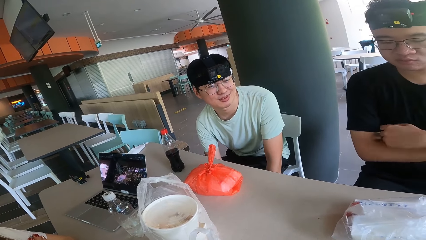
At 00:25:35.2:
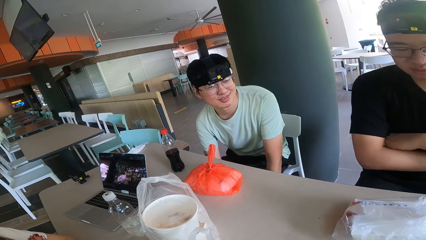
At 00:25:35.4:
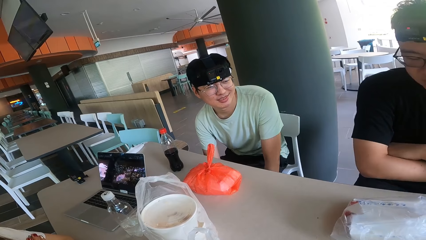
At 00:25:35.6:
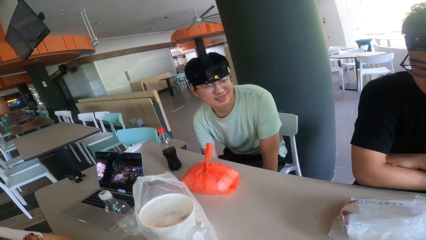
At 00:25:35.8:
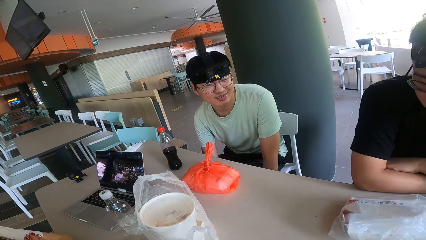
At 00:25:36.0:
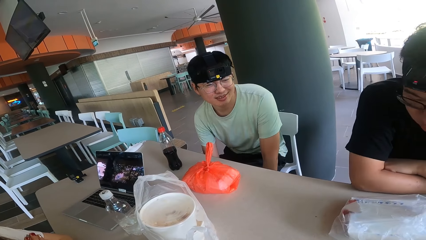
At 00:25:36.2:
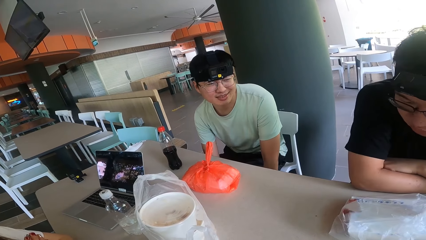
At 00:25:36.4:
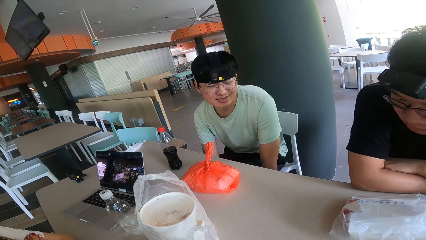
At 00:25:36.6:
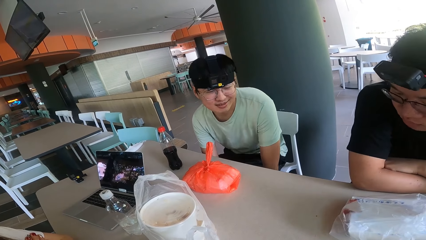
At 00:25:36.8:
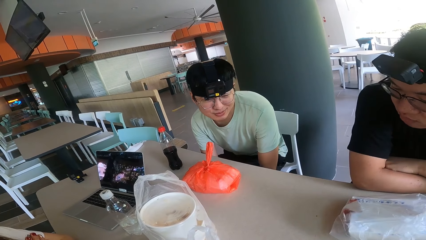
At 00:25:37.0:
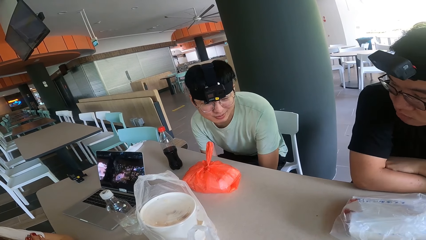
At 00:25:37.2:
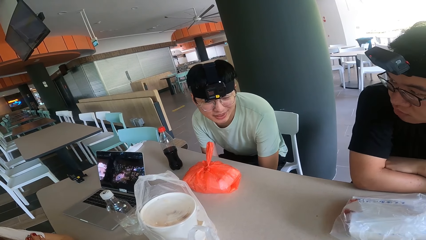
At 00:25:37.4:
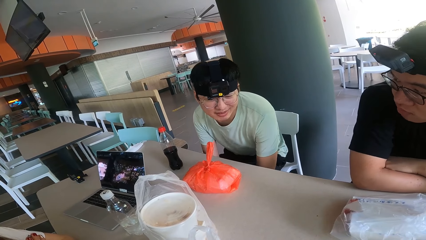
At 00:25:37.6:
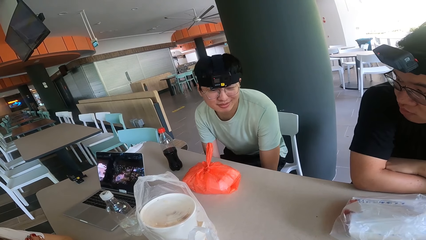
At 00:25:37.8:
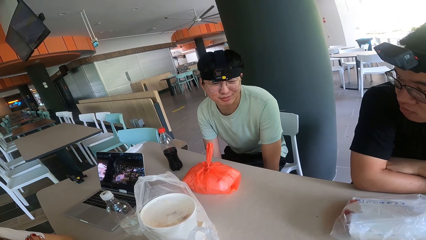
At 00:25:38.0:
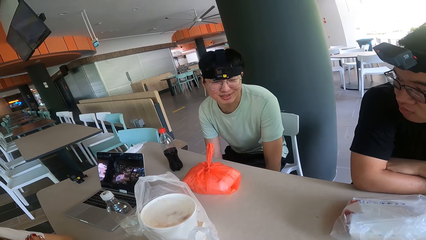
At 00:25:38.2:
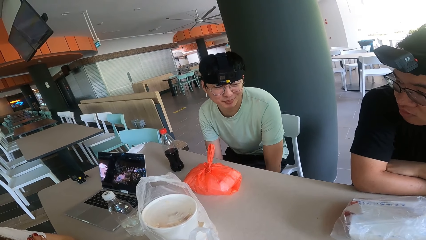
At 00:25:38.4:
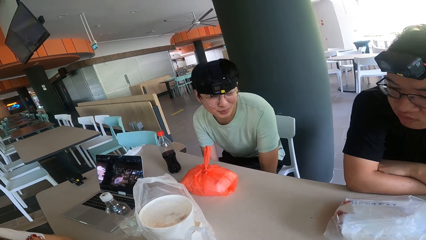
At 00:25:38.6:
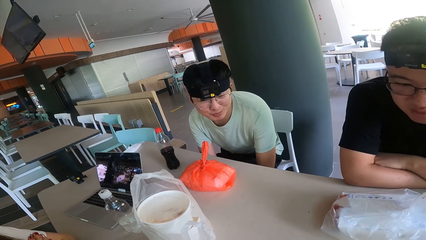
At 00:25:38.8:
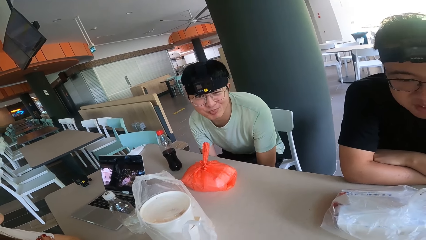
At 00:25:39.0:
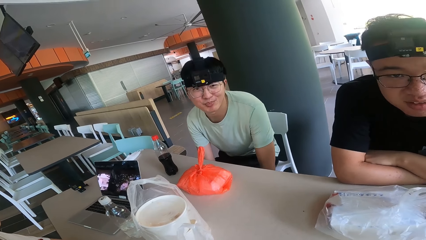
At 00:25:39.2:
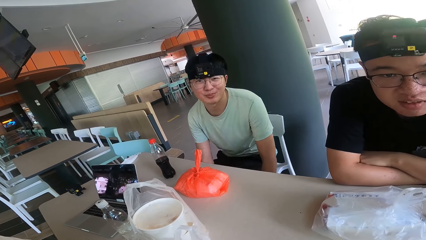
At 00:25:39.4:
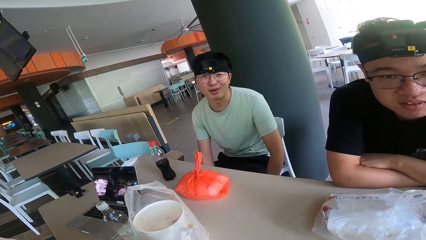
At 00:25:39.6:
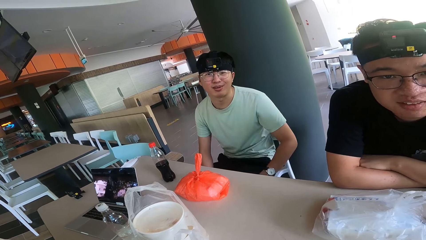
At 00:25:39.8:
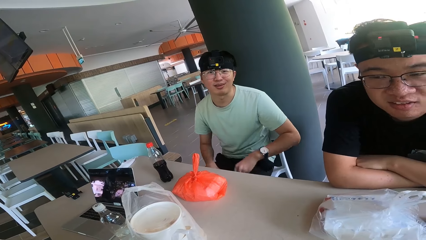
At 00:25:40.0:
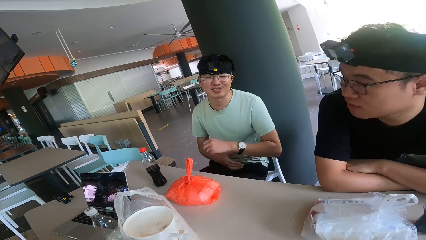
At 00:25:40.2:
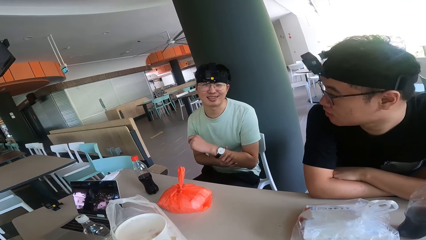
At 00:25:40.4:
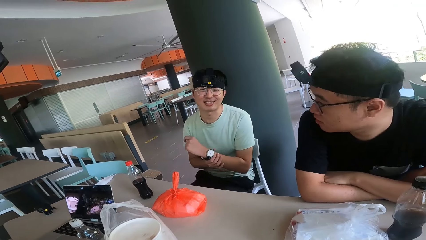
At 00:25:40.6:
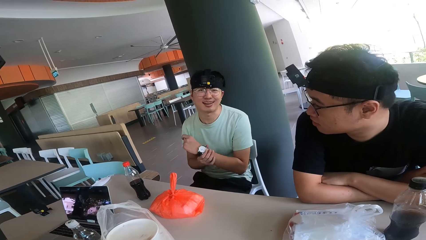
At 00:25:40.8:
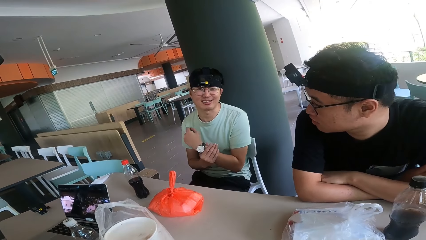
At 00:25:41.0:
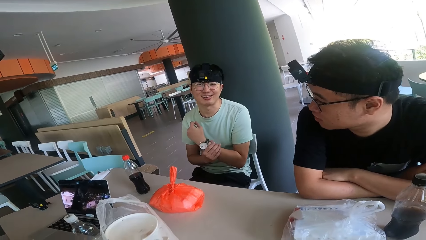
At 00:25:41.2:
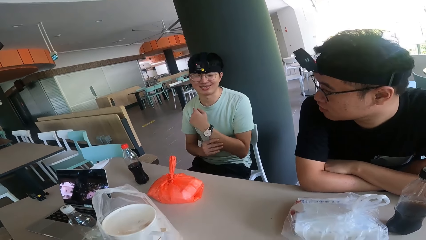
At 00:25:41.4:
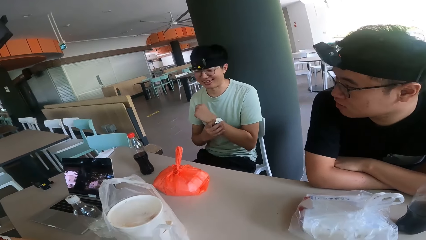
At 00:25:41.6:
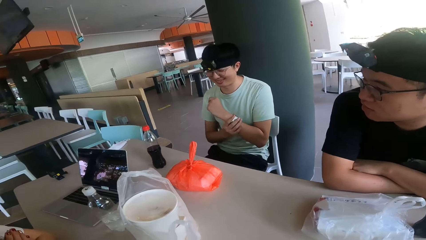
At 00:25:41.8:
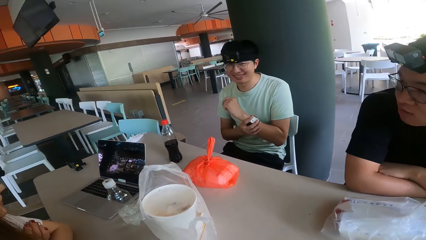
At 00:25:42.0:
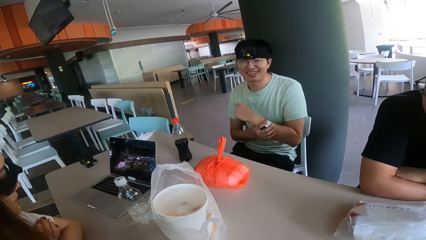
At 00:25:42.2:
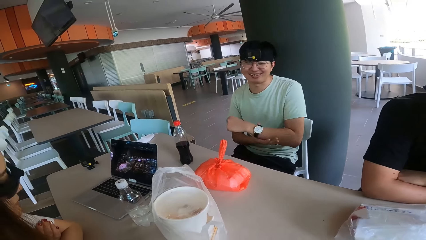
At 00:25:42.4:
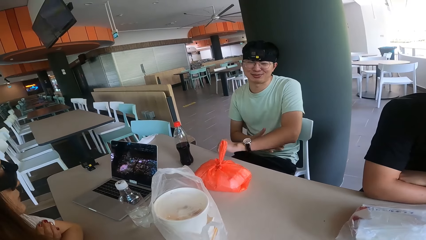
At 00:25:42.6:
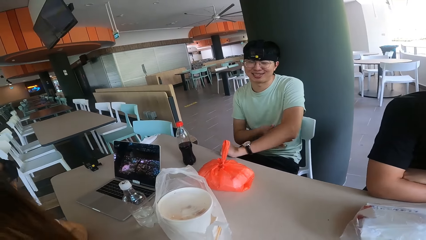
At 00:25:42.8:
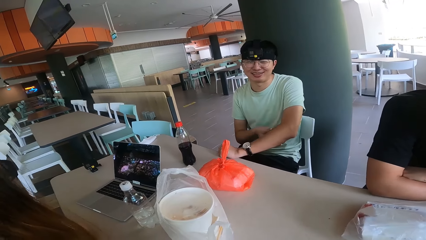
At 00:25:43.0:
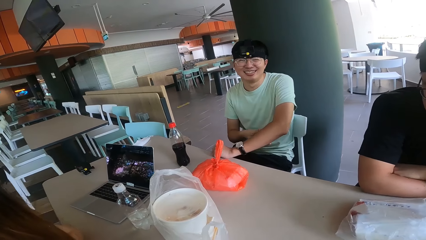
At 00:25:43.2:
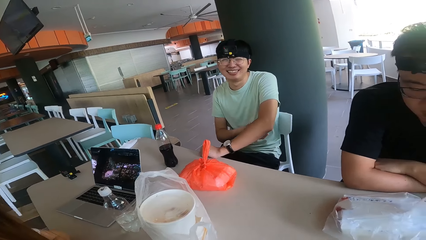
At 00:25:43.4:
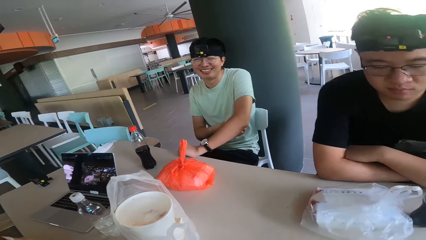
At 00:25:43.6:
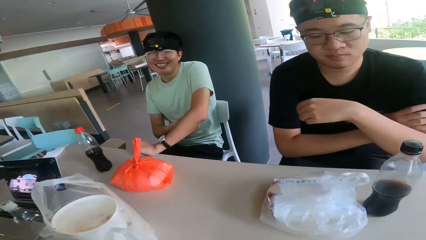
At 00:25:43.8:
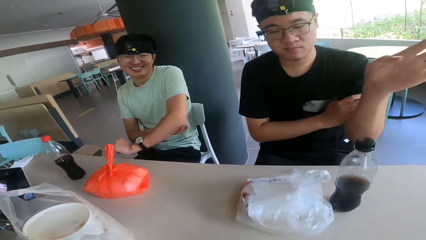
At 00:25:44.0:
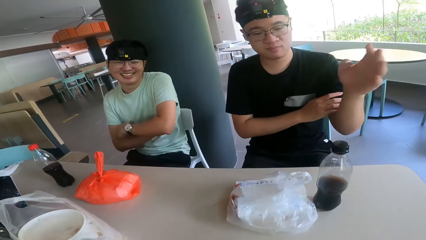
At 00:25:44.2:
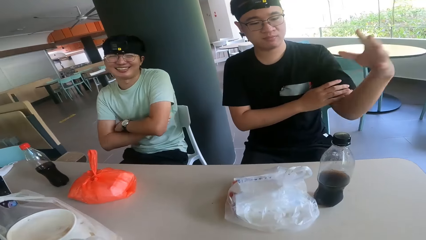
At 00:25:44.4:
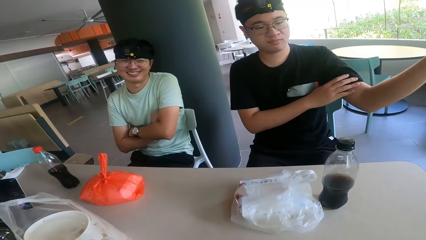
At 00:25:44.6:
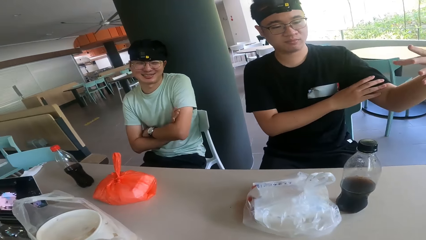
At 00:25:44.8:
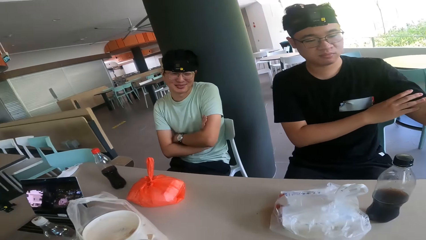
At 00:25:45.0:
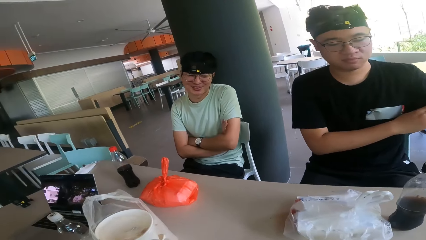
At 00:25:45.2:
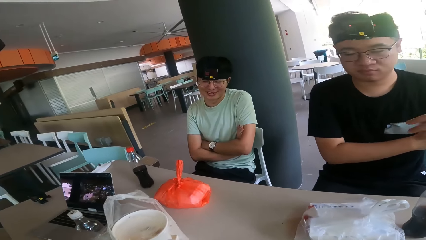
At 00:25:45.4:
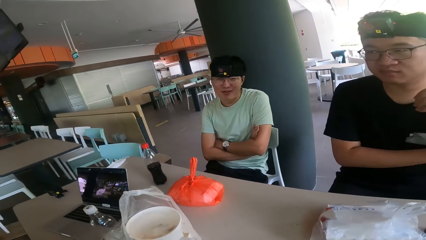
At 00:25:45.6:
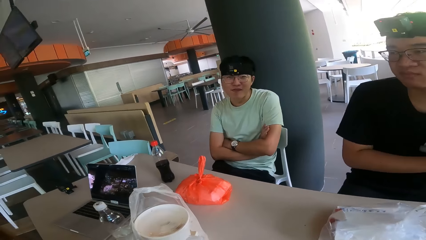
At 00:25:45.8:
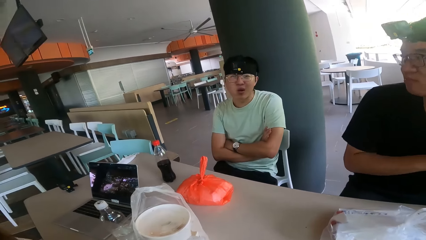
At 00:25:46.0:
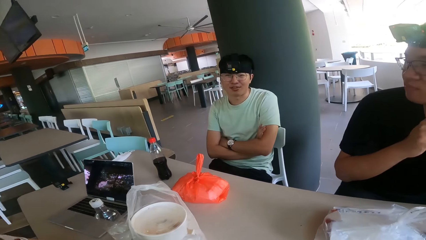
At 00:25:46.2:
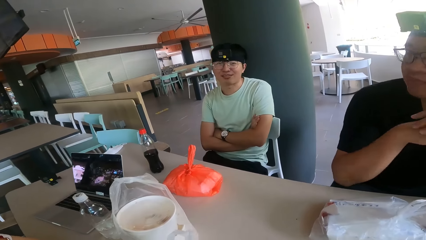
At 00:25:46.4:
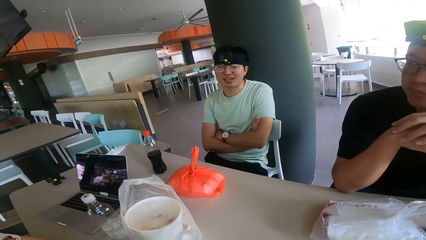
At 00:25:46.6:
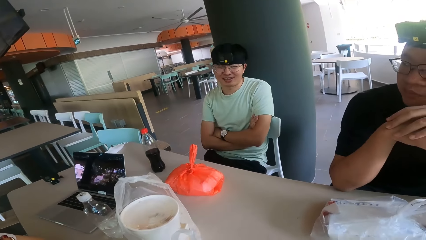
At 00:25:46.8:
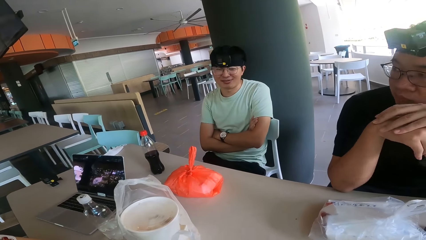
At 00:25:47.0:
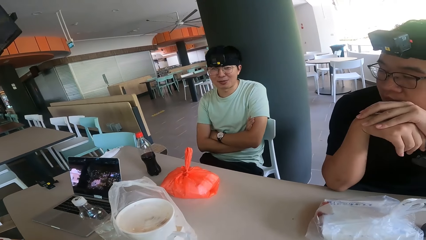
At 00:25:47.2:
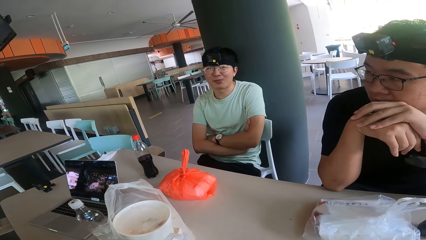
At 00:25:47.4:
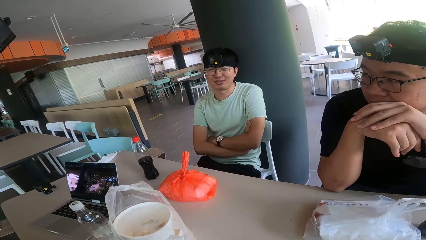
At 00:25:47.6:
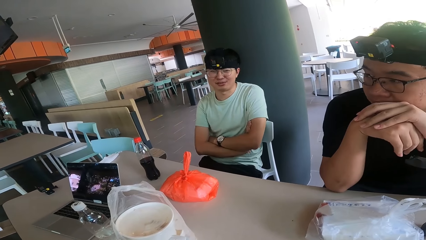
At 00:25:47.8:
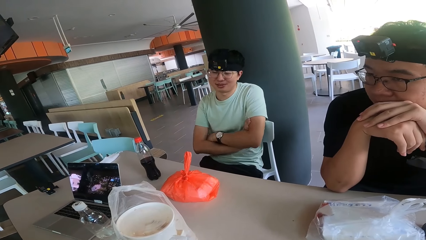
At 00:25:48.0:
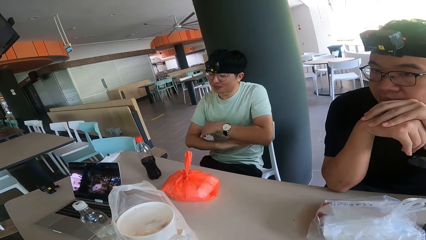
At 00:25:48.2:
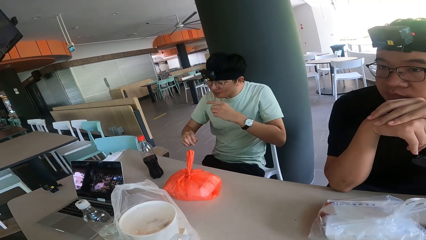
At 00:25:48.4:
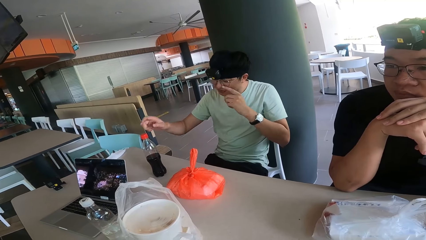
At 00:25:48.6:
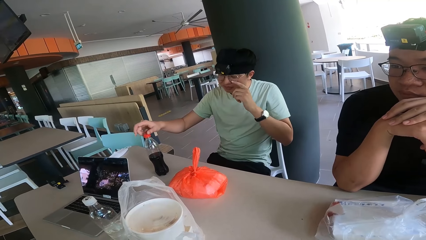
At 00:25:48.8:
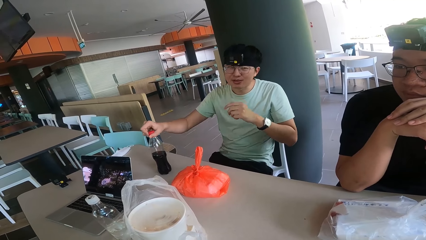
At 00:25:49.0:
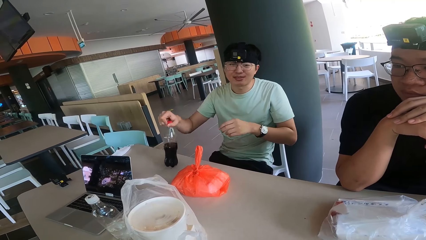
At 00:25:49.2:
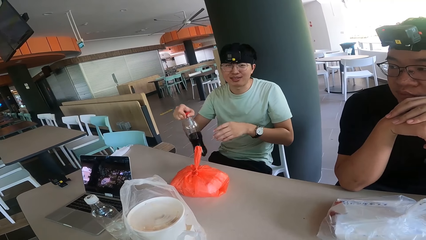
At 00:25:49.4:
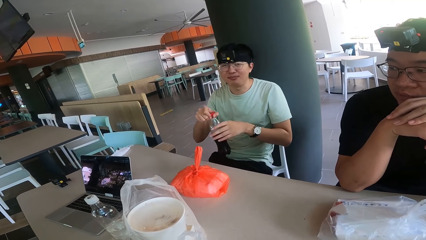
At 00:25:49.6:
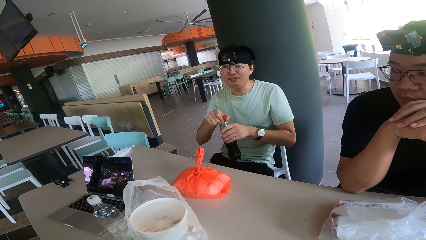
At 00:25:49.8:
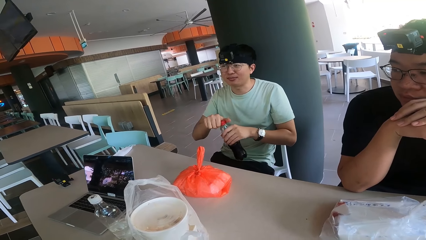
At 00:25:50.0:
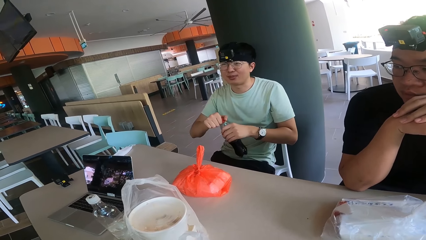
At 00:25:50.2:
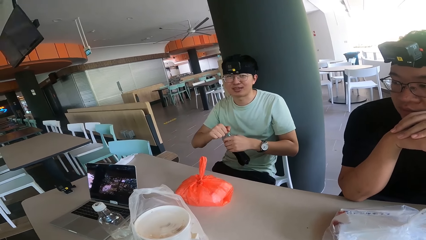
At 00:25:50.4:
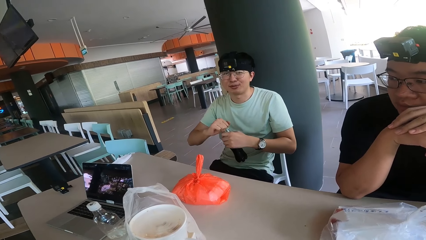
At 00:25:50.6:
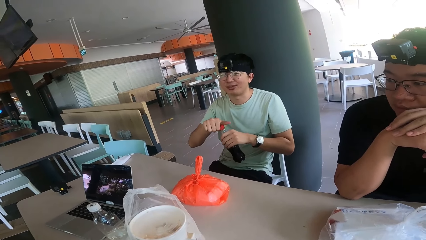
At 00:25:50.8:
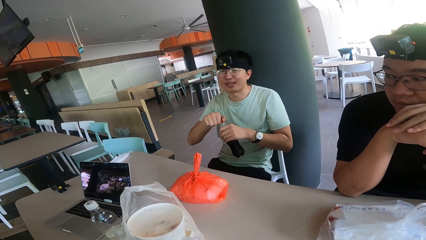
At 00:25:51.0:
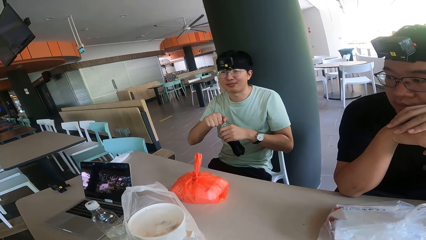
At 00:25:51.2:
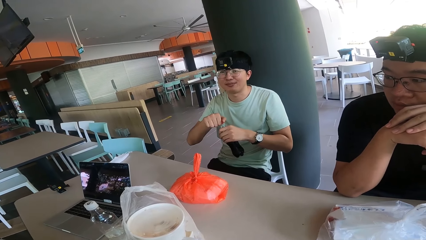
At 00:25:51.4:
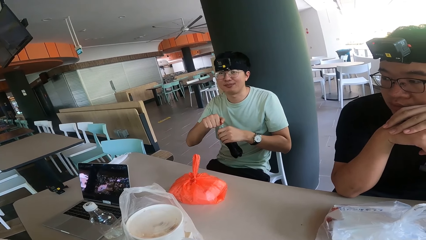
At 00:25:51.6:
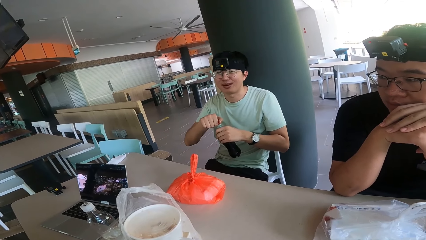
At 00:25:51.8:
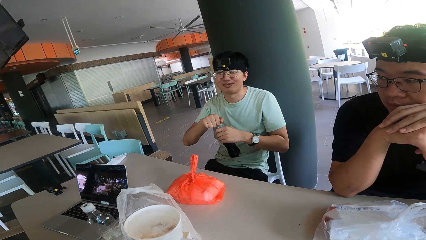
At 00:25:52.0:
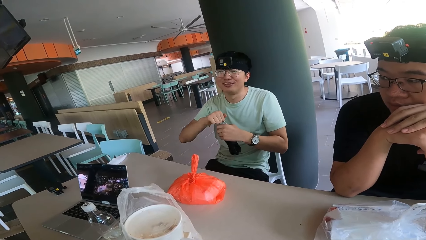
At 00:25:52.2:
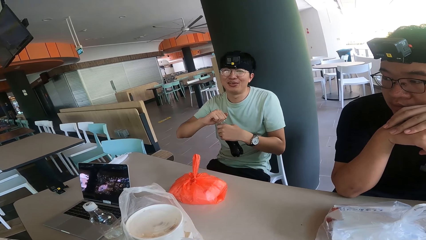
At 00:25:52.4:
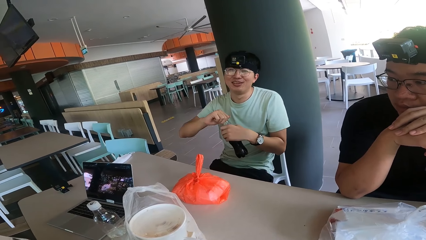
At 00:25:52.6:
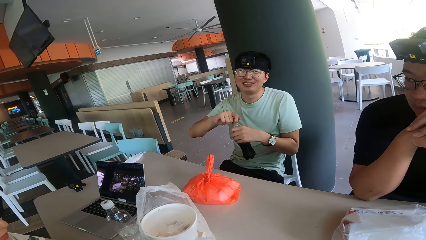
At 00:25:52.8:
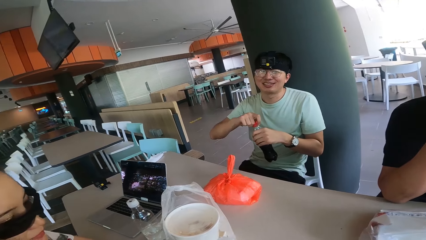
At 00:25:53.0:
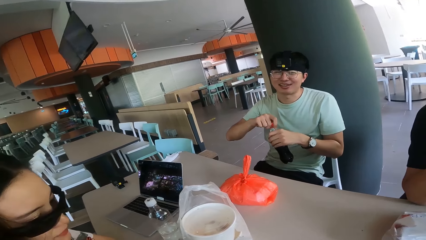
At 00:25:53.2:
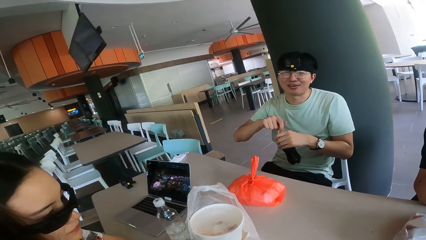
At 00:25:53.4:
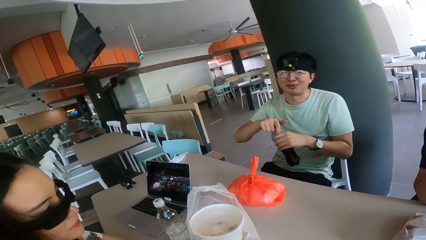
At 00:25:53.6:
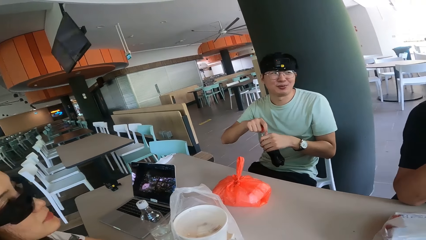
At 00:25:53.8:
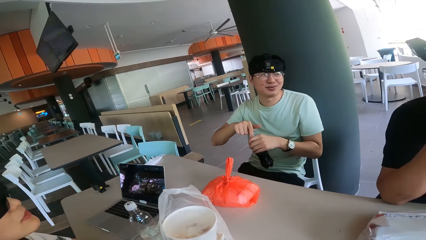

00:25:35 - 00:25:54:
A person looks at the camera wearer. A man talks to the camera wearer, another man and someone else. The person holds the drink. The man opens the bottle of soda.
